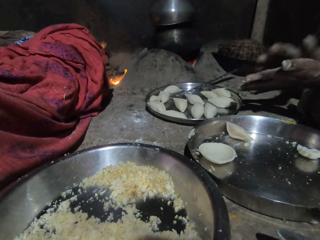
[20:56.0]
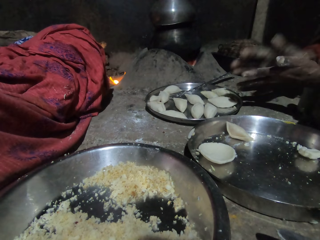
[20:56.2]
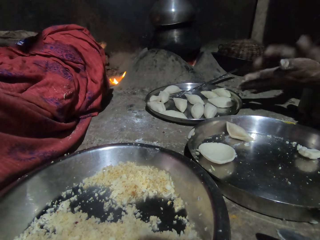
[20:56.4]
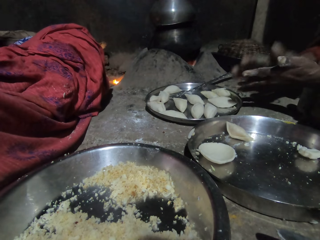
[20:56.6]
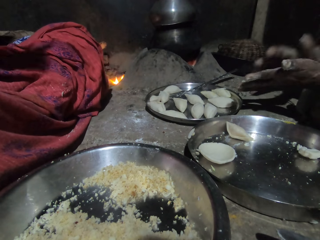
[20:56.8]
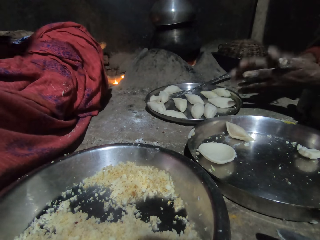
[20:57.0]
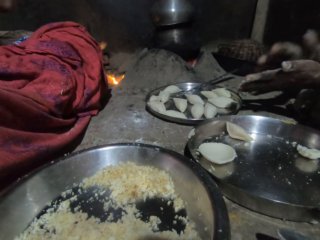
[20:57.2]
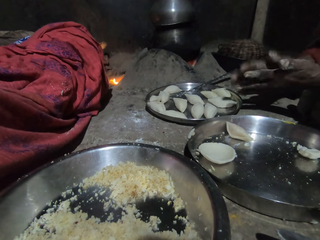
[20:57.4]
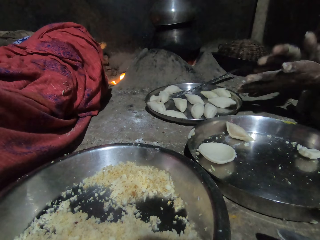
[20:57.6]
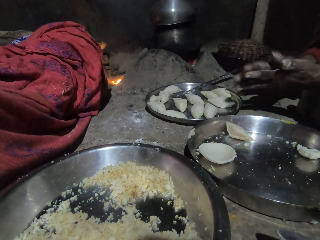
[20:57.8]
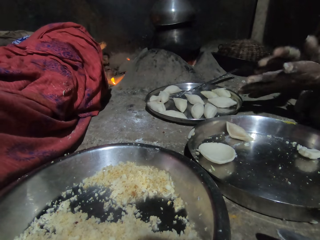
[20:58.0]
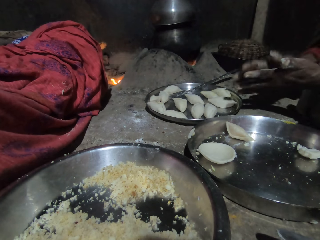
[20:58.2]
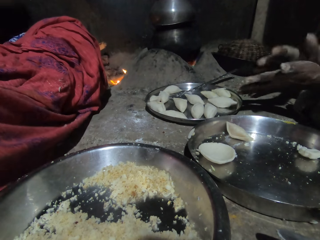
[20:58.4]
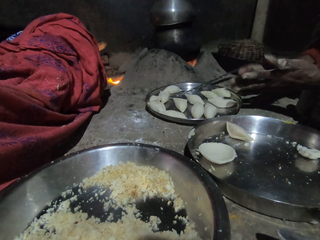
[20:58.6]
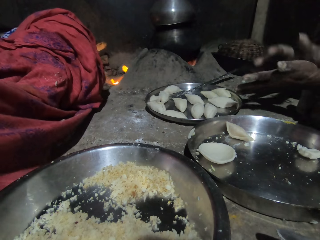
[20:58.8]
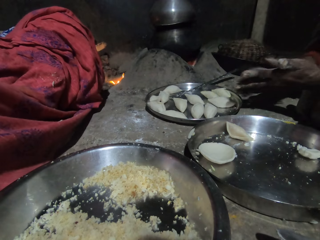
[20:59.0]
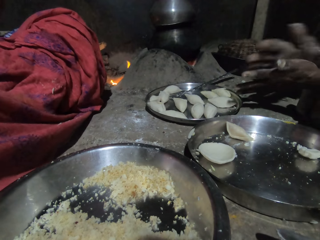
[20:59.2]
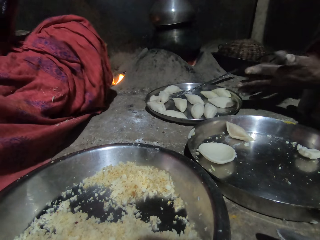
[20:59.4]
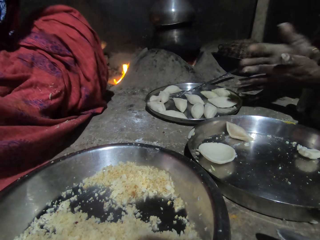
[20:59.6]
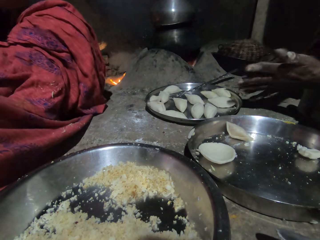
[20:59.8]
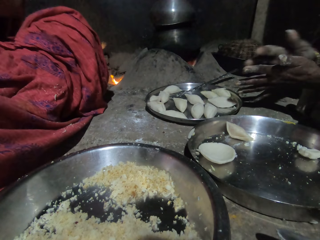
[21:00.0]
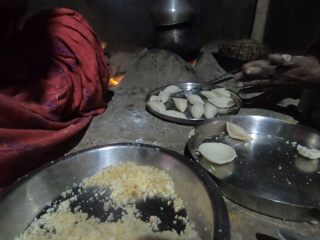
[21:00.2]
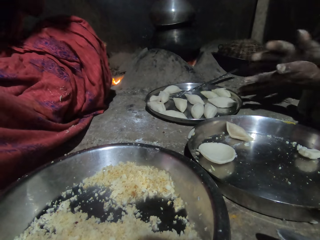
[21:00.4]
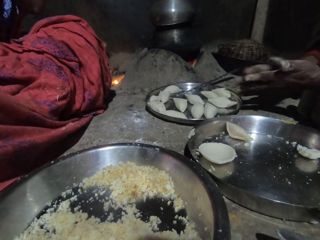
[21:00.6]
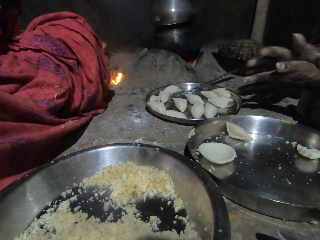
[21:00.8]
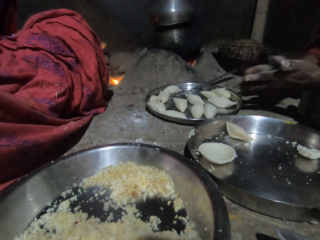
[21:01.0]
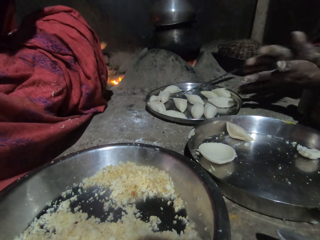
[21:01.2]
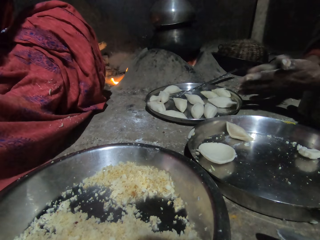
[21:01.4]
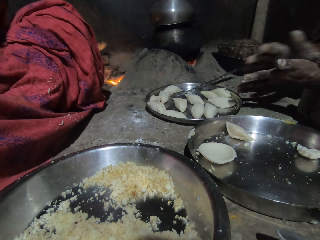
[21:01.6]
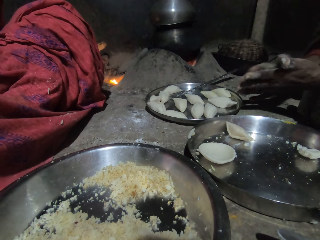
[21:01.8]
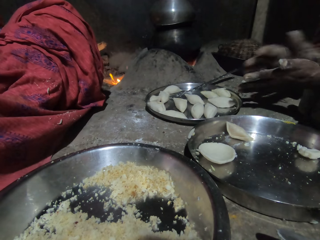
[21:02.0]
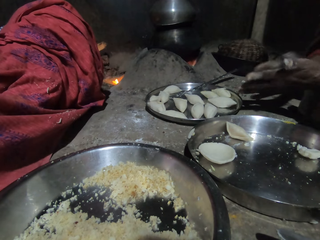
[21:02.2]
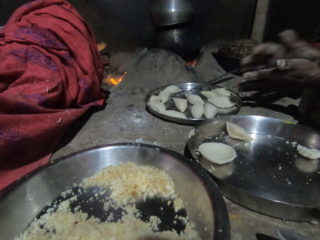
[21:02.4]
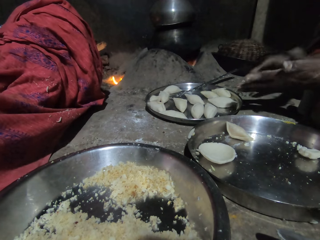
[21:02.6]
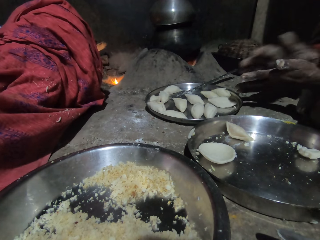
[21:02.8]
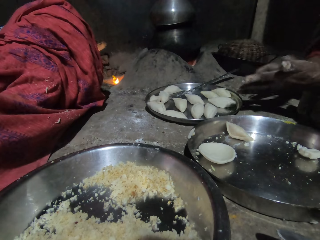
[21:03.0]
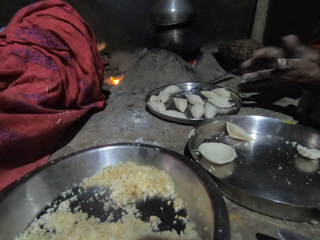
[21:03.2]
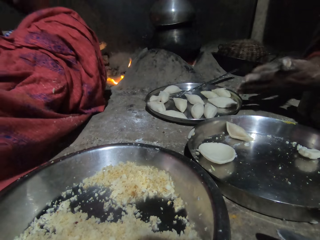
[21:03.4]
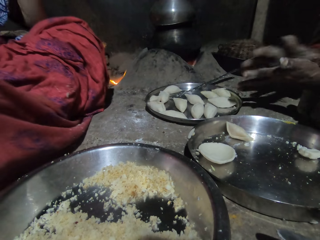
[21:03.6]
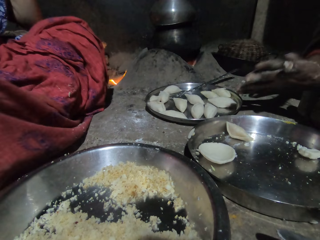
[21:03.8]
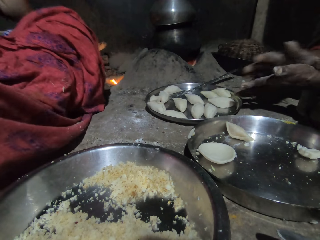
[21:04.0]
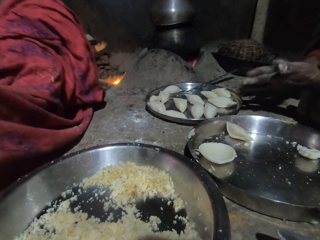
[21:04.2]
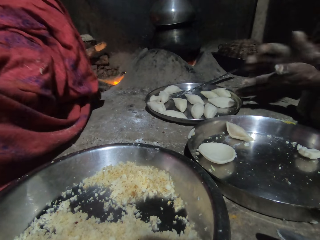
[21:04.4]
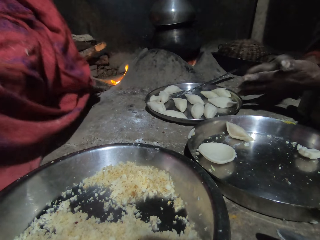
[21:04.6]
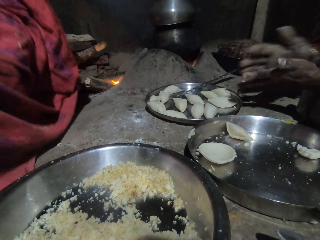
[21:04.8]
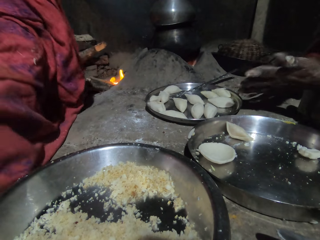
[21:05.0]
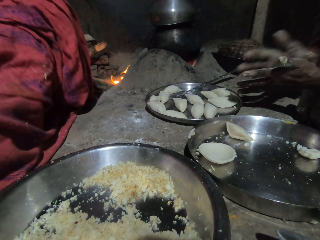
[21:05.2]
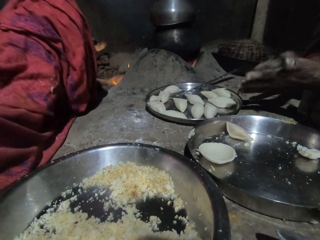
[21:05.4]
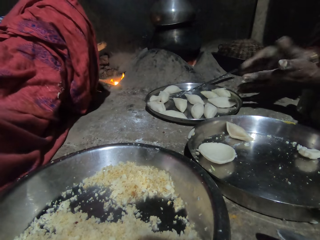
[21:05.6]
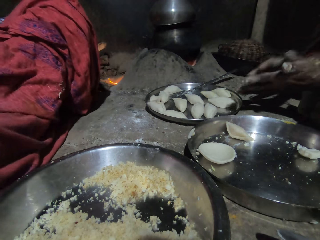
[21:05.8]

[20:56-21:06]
A person rolls dough.

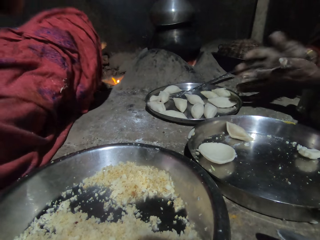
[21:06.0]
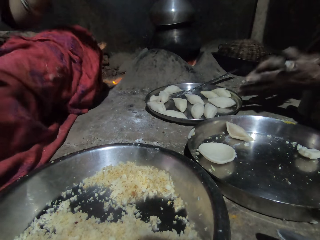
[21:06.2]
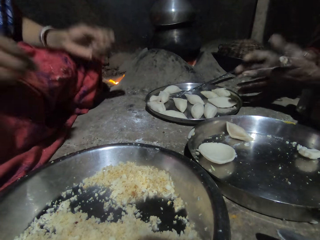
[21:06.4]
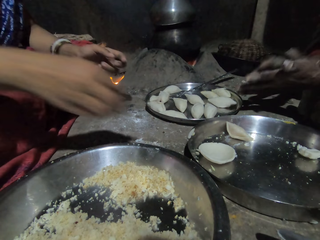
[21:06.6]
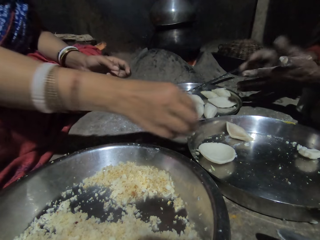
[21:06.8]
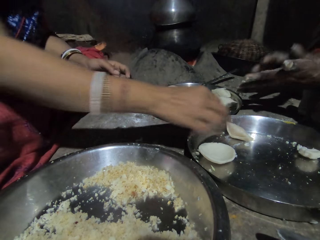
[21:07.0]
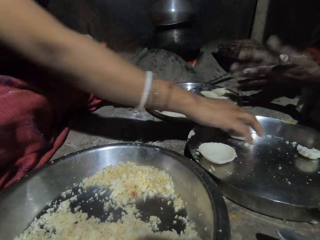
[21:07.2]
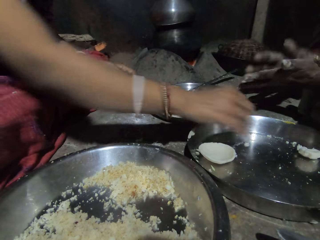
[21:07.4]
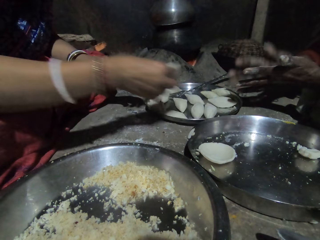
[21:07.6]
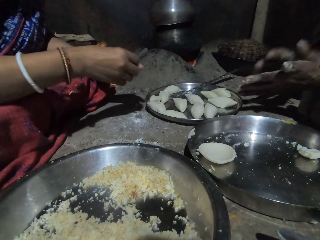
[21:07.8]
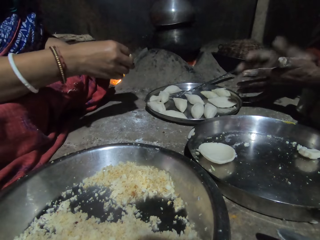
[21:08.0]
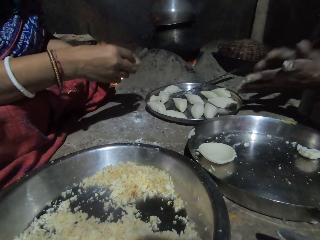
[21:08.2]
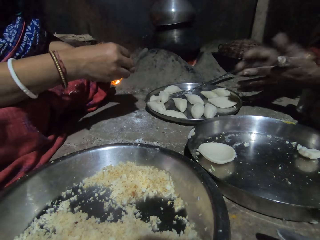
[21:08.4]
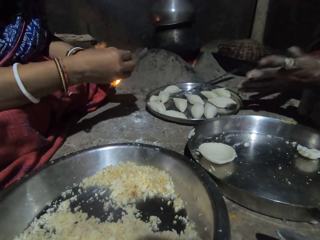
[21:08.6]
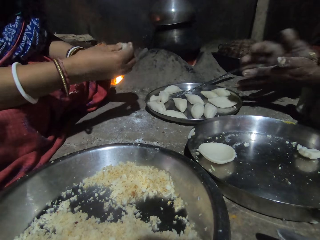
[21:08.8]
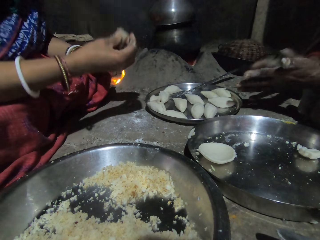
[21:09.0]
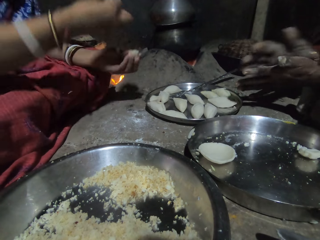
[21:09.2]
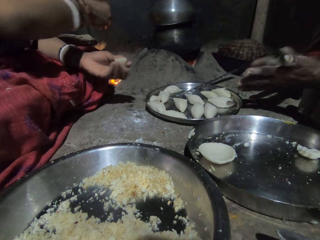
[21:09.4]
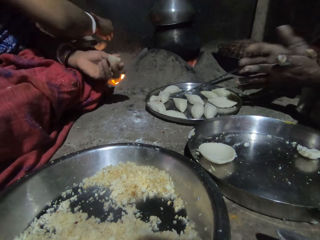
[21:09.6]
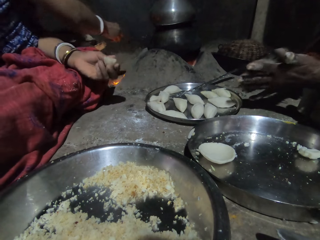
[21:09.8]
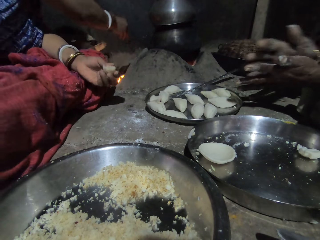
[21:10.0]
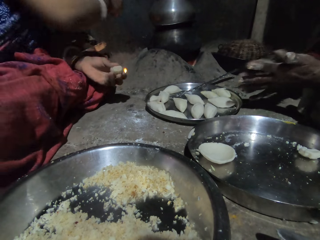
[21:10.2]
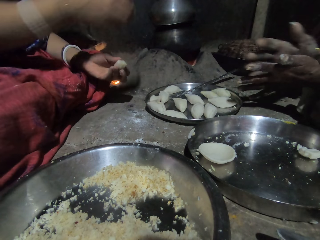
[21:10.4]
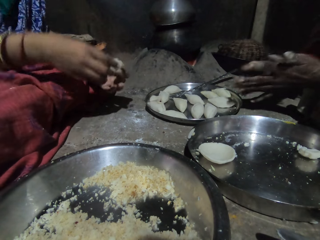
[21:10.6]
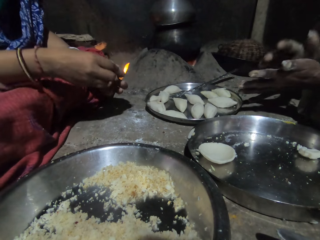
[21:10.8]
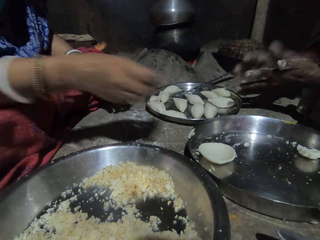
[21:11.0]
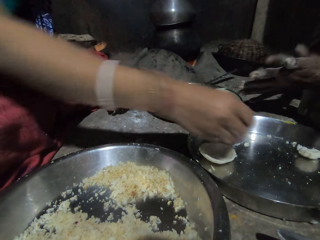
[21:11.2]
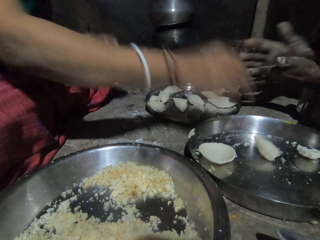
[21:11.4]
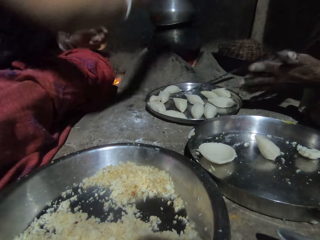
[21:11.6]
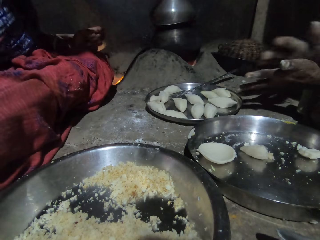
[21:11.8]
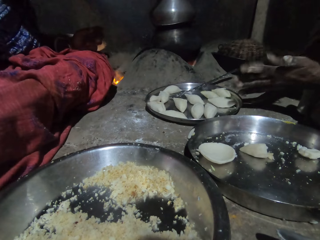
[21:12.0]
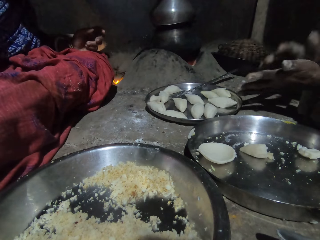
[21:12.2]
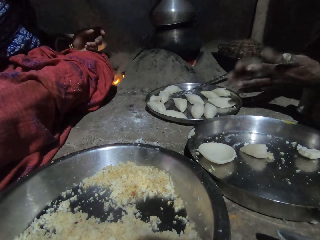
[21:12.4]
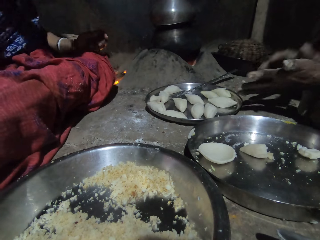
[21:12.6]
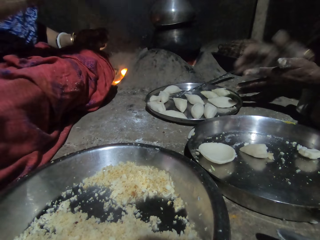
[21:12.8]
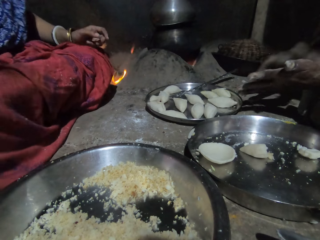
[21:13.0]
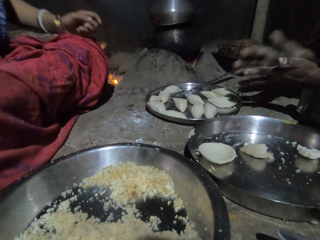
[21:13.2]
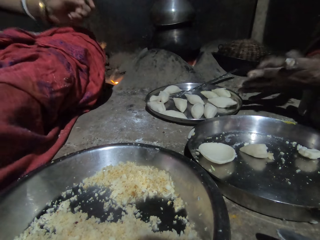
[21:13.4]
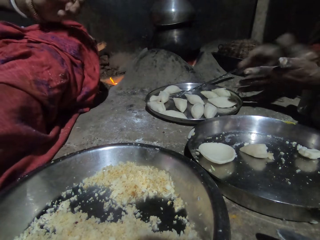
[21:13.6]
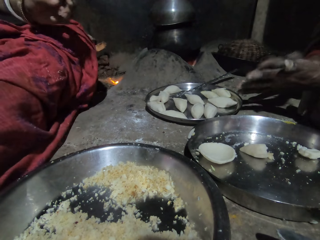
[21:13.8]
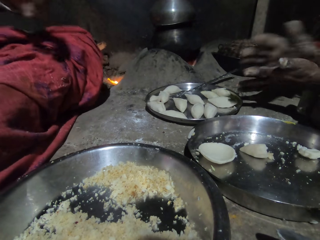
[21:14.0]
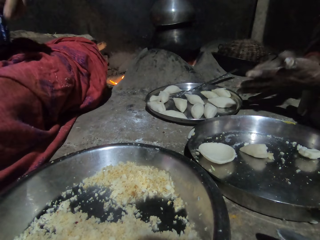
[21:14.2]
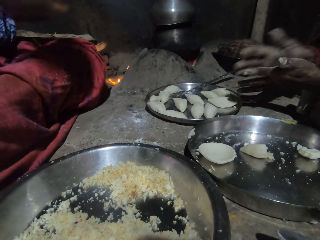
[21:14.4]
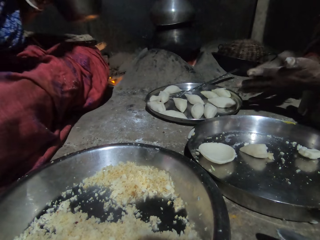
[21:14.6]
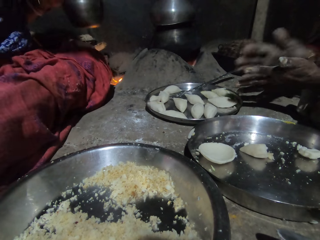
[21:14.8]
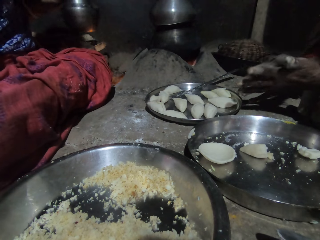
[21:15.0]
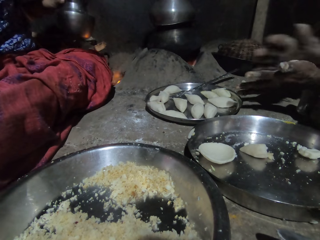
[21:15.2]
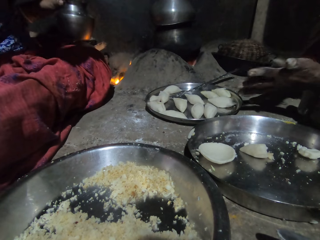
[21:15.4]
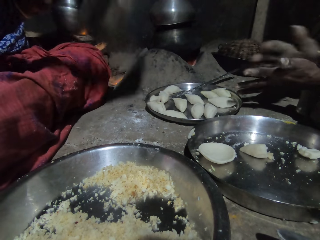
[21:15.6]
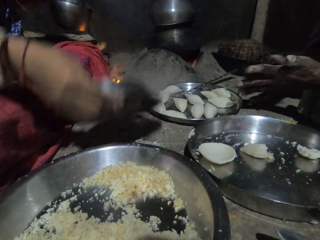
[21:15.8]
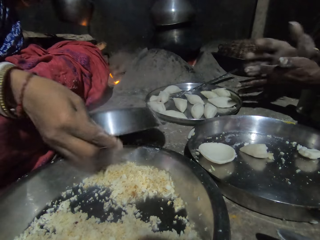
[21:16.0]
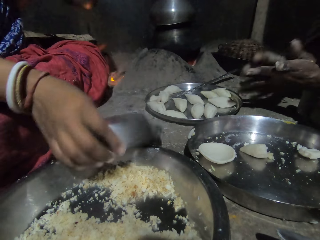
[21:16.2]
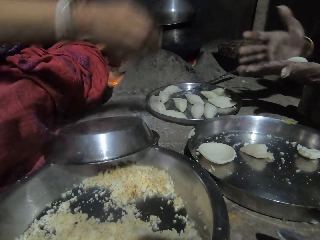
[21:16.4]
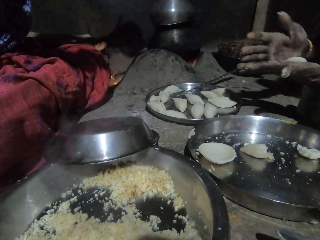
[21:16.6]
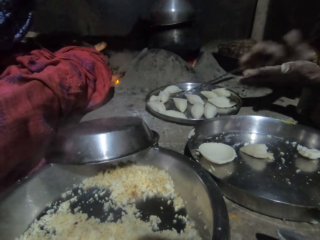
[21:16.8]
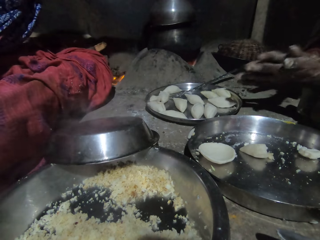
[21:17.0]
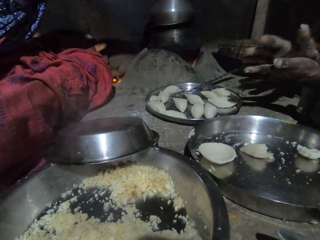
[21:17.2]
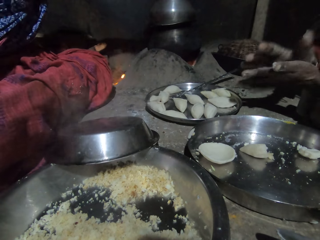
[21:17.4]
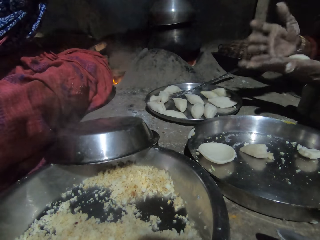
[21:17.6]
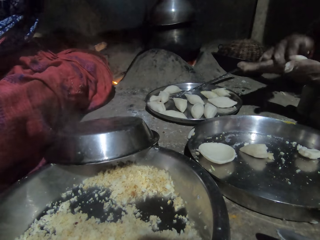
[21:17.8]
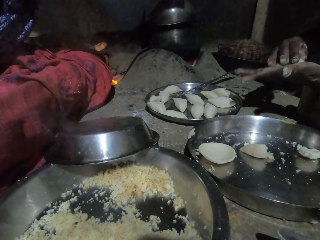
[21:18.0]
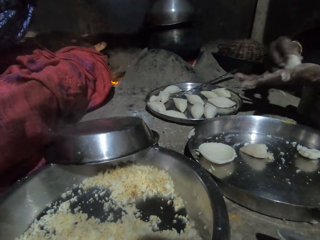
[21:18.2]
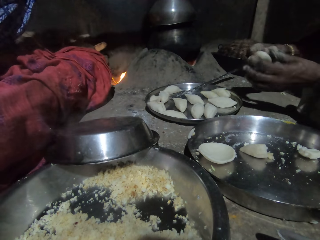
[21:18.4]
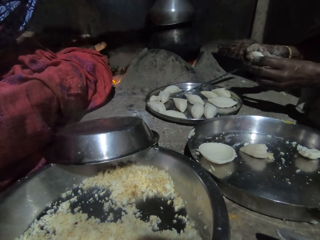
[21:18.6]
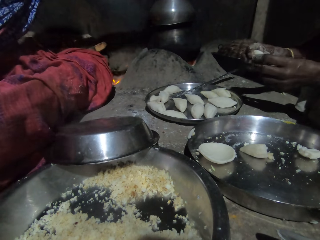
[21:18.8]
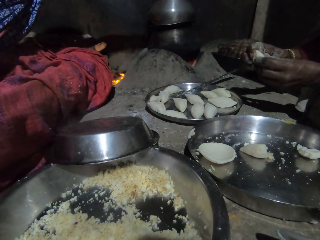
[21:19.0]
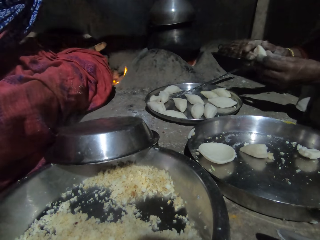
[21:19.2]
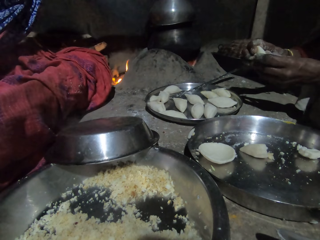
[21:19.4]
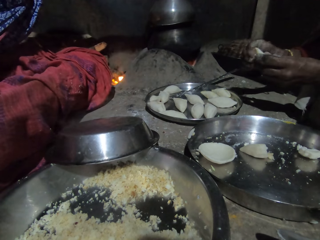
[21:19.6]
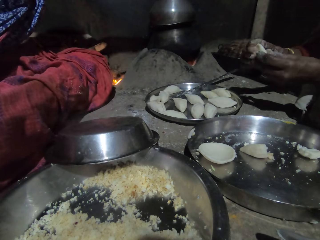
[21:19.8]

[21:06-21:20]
The camera wearer lowers a hand. They pick the dough and cut the dough. A person rolls the dough. The camera wearer throws the piece of dough in the fire. They switch the dough to the other hand and put the dough in the tray. The person rolls the dough. The camera wearer holds a cooking pot. They put the lid on the floor. They put a plate on the tray. The person molds the dough with both hands. The person picks the dough from the other hand. The person molds the dough with both hands.
